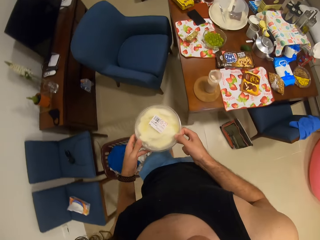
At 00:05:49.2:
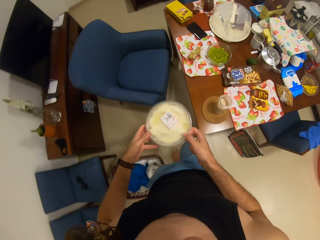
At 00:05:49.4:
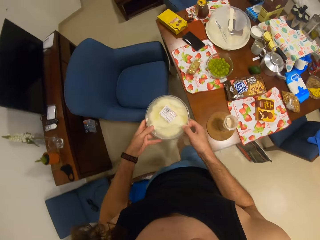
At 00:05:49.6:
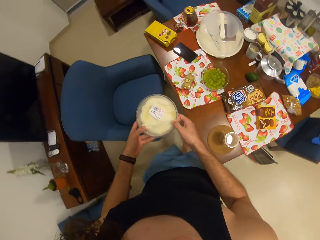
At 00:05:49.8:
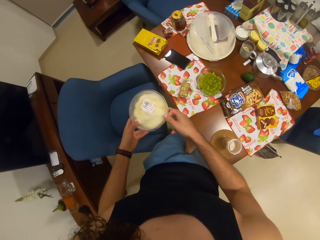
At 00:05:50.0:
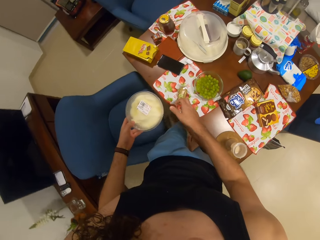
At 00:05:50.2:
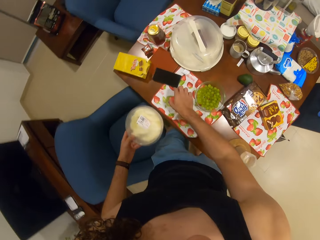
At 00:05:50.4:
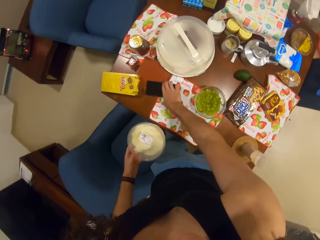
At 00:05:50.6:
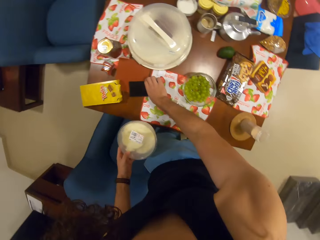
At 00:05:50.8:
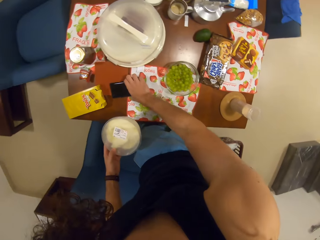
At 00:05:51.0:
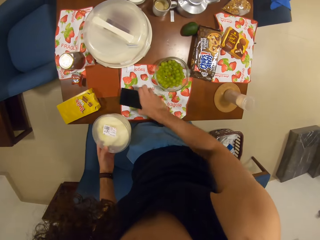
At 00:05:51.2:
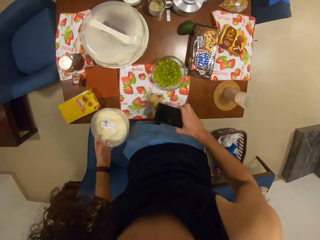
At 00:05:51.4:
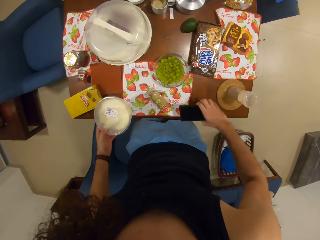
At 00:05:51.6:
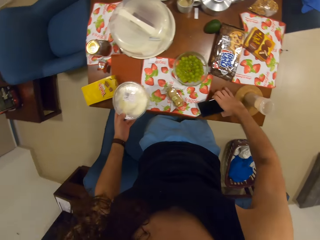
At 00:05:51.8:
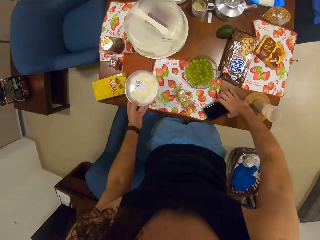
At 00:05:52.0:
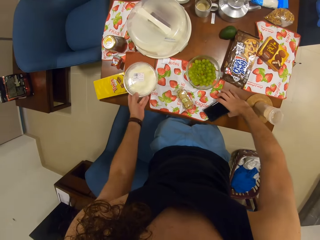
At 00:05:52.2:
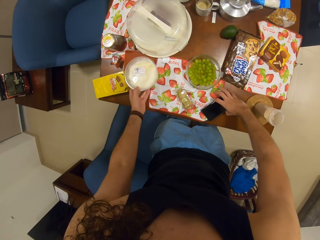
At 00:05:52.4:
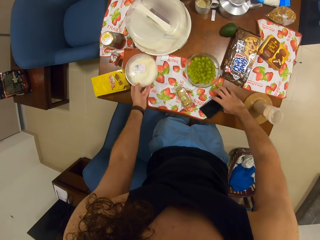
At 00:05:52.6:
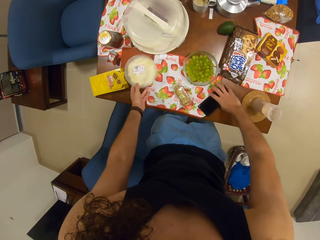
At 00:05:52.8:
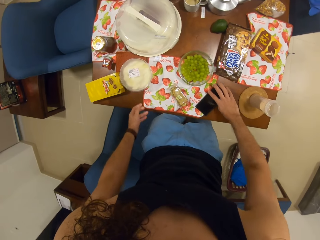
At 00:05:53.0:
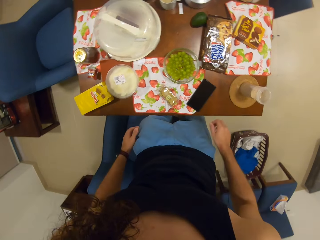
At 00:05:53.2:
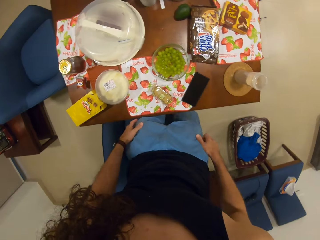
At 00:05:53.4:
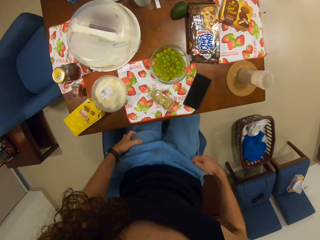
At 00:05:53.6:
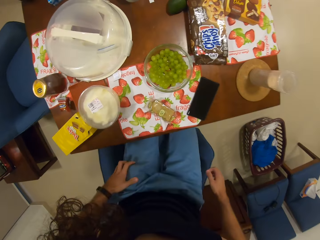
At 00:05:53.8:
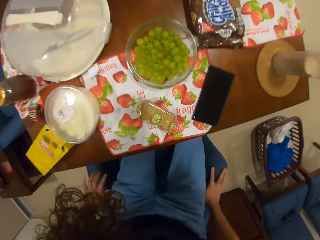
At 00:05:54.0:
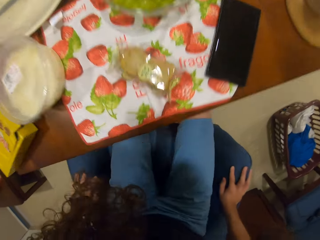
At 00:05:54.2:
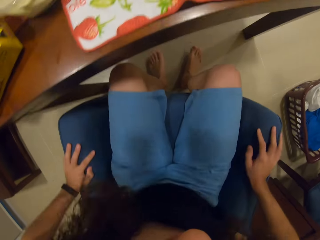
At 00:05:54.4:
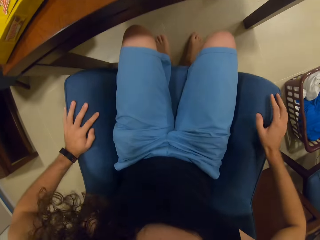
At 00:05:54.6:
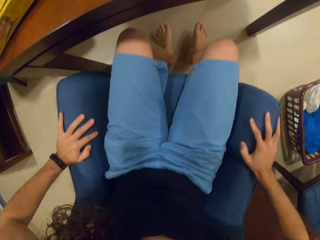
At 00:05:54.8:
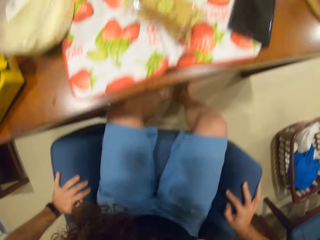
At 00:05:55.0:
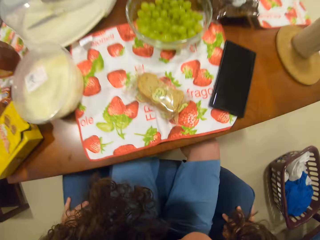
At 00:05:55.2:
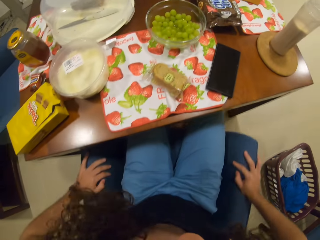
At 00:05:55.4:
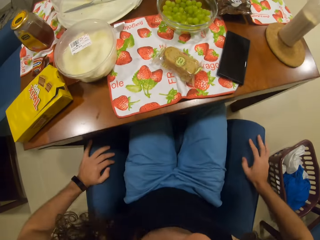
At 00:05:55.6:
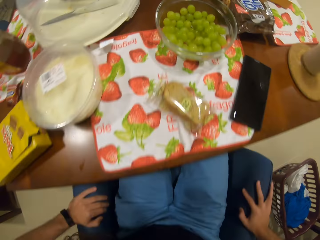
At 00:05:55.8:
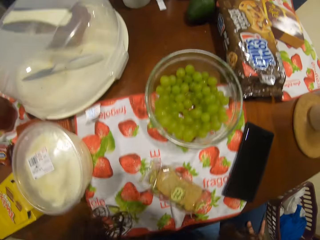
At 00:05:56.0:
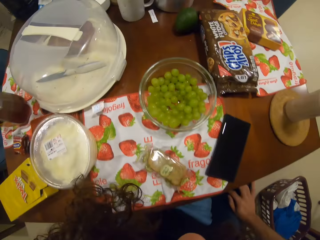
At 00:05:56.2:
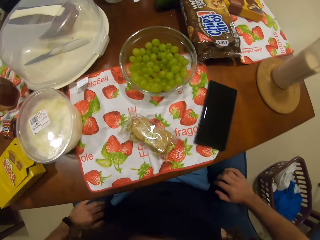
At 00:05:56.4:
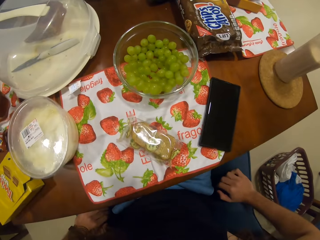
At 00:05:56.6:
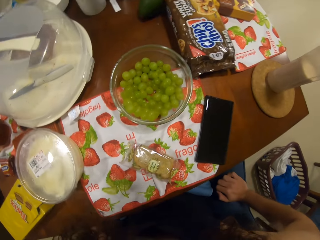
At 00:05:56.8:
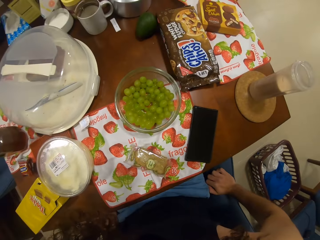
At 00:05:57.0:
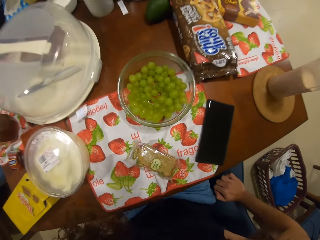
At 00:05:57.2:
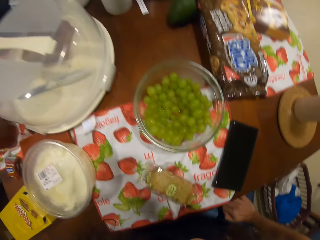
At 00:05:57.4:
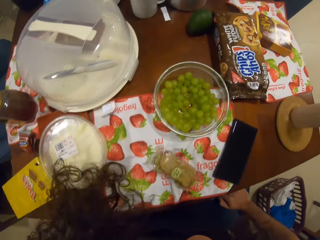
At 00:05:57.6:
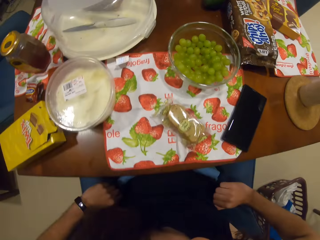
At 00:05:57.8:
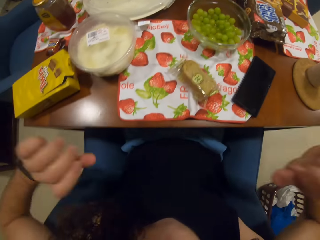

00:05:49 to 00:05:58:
The camera wearer picks up his phone with his right hand. He drops his phone. He drops the container of cheese on the table. He sits on the chair. He moves the chair forward.

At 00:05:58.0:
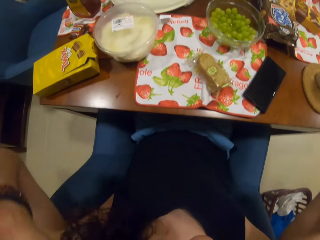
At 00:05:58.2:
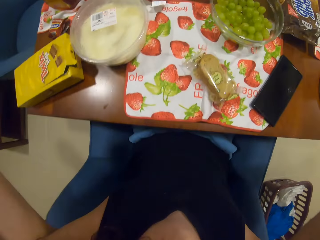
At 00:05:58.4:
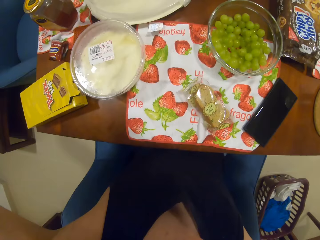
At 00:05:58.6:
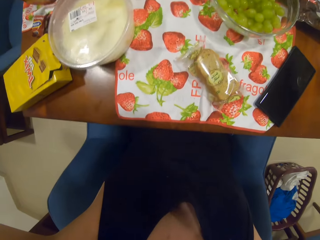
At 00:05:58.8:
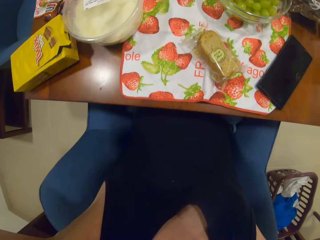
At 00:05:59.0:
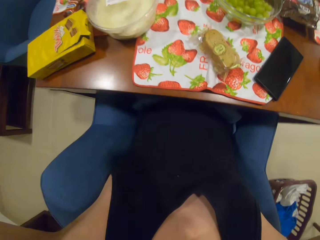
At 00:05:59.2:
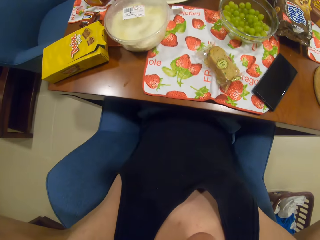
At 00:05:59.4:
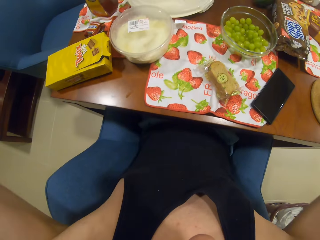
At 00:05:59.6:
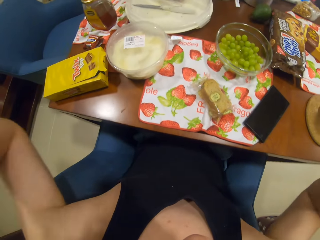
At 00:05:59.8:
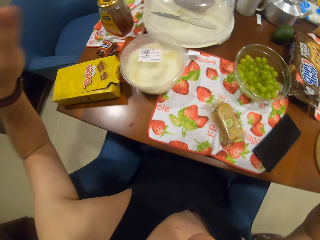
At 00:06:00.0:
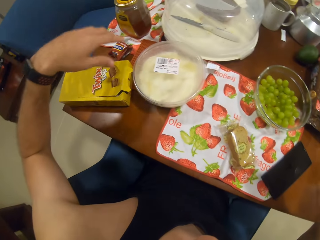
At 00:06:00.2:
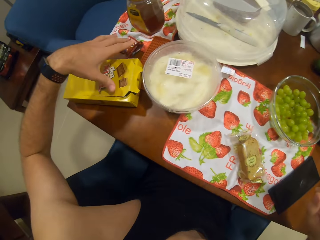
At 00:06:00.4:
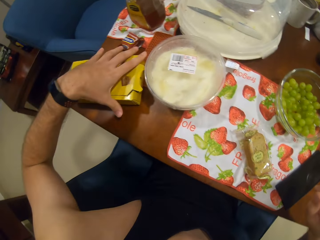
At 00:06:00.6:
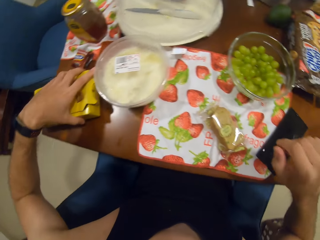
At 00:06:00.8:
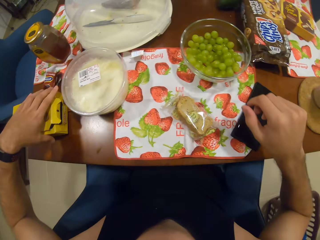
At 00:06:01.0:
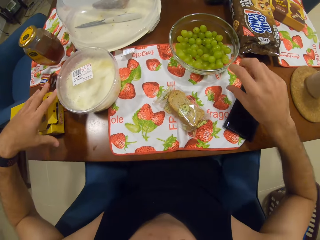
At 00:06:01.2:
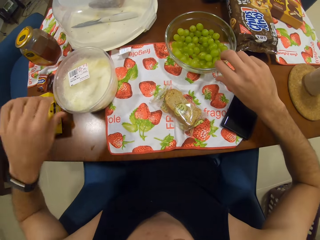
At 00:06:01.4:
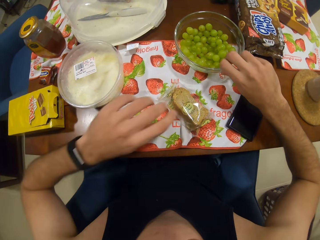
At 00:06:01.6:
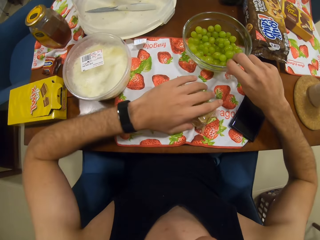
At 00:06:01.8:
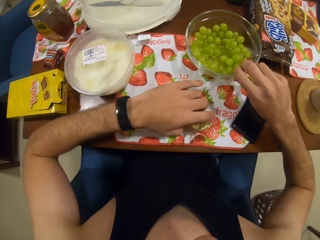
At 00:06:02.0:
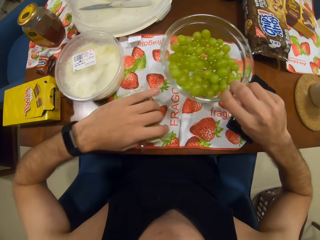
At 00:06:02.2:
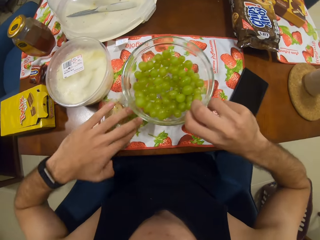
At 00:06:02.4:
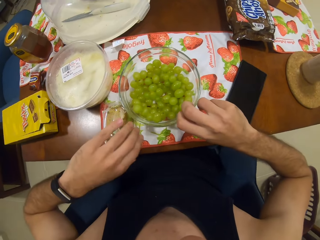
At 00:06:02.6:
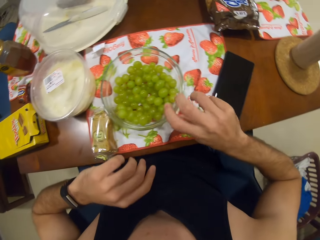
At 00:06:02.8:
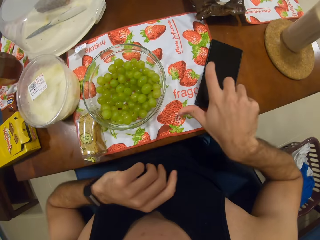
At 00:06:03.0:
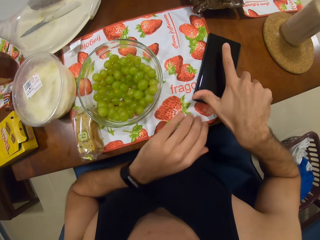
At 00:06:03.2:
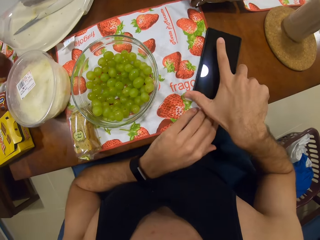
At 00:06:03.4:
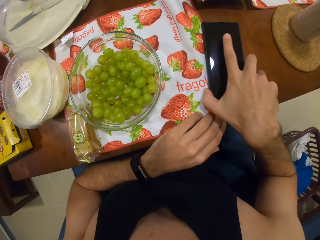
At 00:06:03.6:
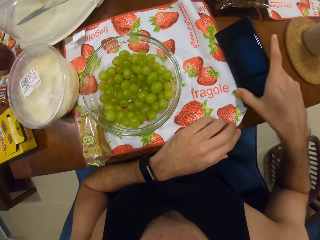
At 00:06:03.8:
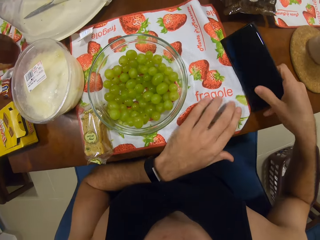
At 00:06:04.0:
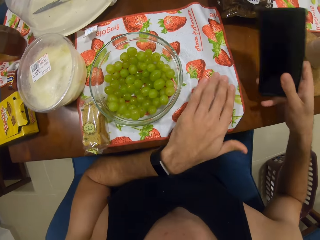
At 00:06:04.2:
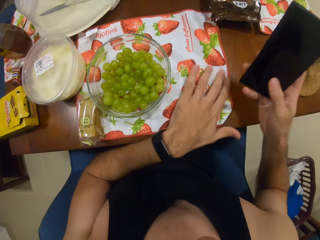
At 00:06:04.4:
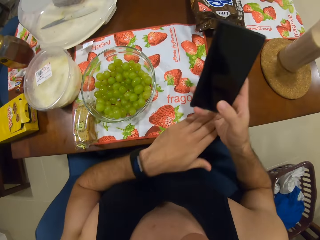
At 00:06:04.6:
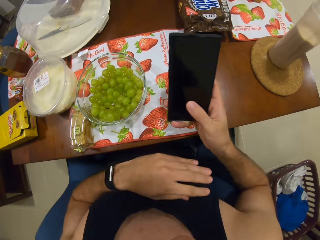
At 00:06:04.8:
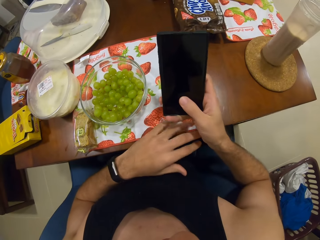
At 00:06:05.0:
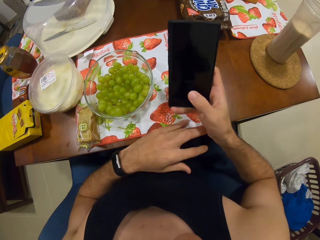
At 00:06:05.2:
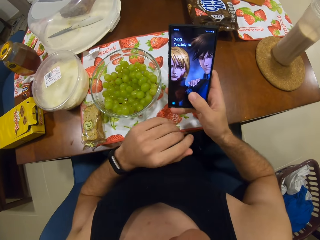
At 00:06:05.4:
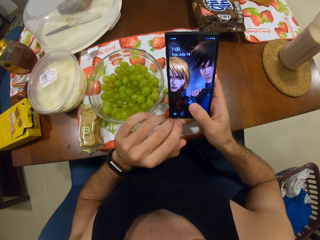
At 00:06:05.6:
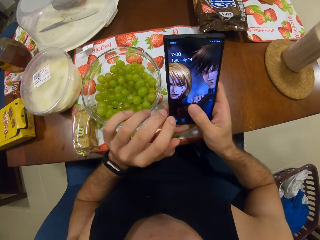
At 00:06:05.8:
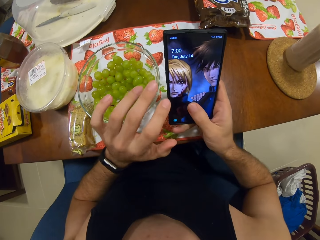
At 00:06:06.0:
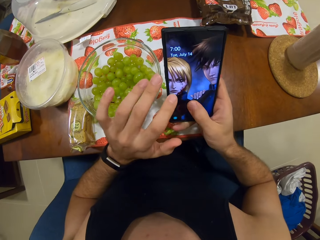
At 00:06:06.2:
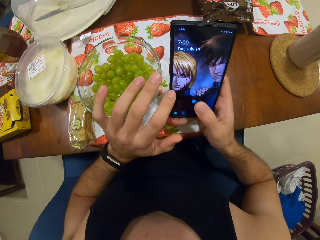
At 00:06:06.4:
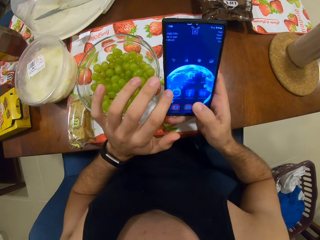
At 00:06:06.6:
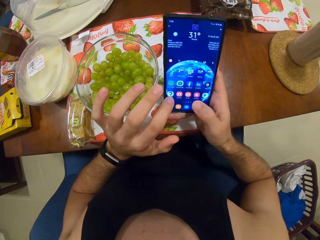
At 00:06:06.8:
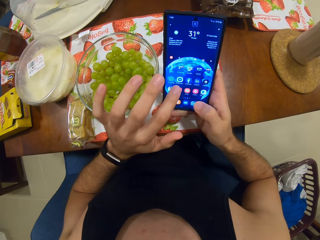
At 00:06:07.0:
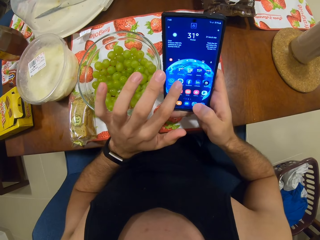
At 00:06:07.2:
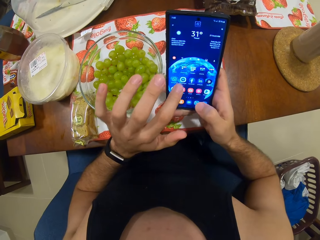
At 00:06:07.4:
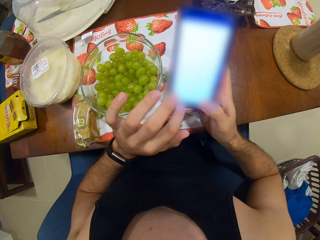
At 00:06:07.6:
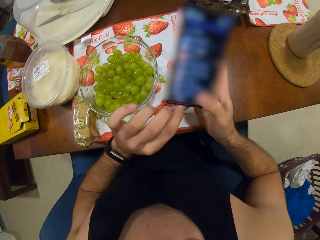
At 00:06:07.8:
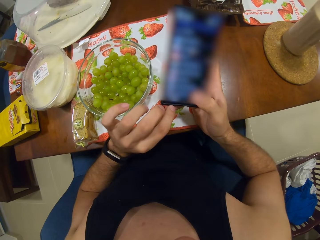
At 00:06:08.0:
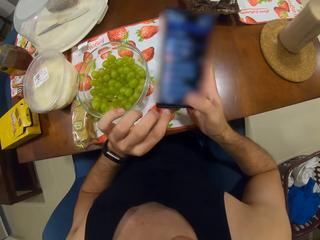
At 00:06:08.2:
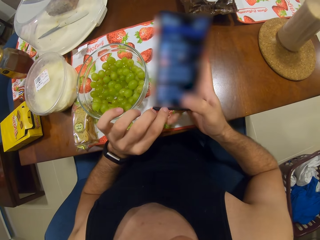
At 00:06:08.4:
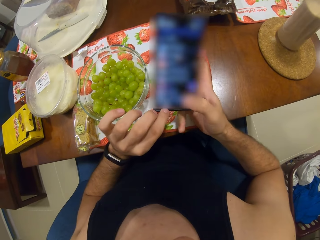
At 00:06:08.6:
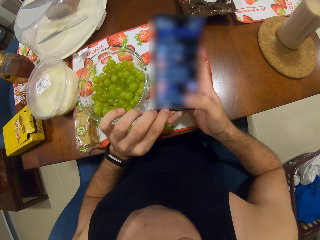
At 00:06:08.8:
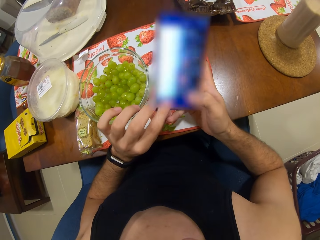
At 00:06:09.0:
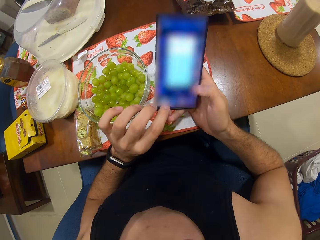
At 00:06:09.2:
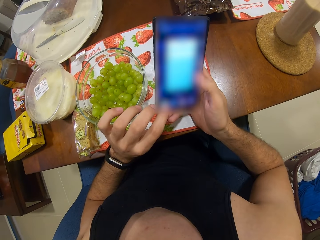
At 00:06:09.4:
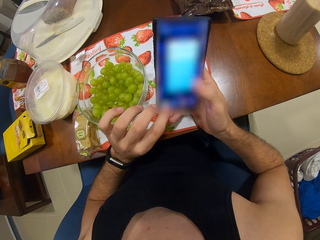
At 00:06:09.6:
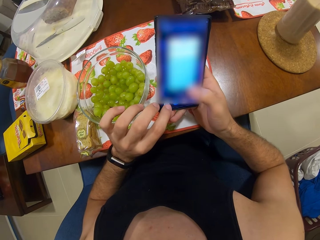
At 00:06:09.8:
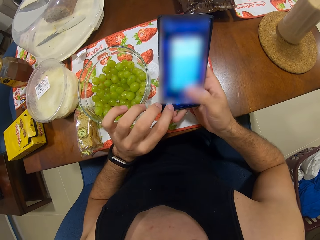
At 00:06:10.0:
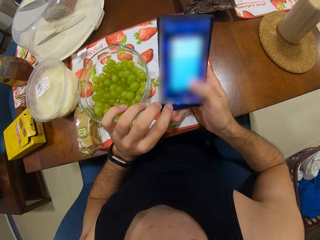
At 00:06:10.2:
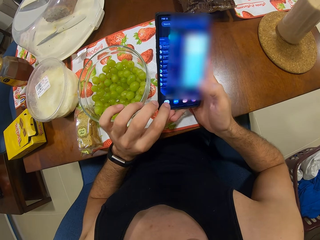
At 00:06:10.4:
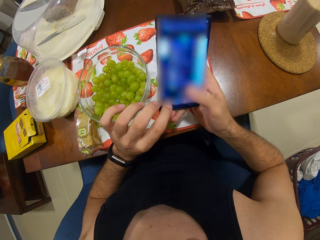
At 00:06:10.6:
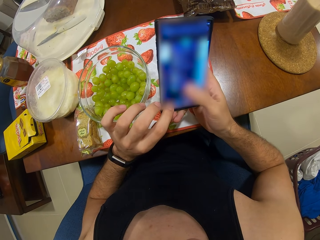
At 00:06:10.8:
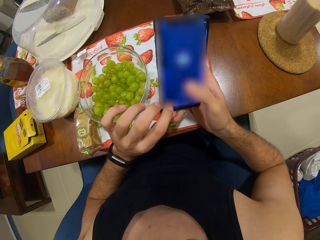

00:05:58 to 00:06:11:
The camera wearer adjusts the pack of chocolate. He touches the snack. He moves the bowl of grapes closer to him with his right hand. He moves the pack of crackers. He picks up the grapes. He picks up his phone with his right hand. He brushes the table mat with his left hand. He operates his phone.
